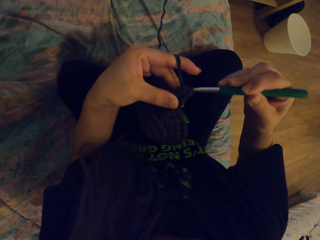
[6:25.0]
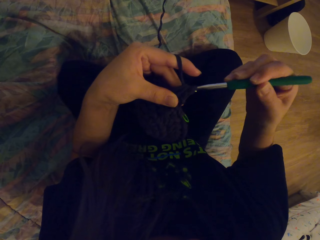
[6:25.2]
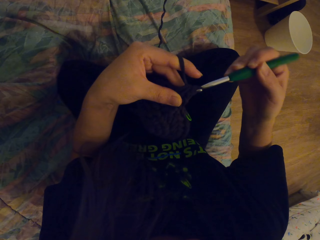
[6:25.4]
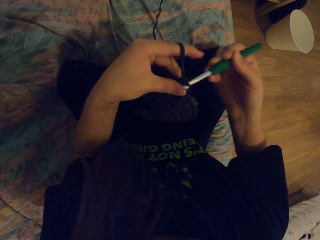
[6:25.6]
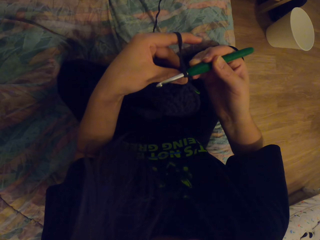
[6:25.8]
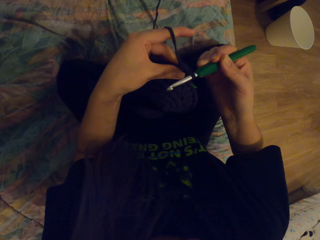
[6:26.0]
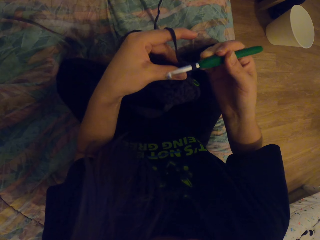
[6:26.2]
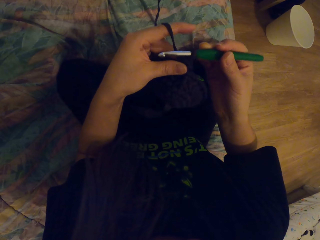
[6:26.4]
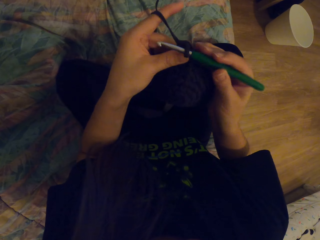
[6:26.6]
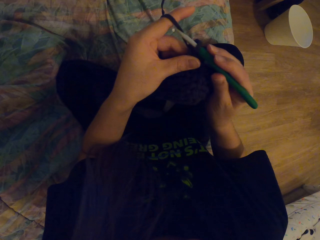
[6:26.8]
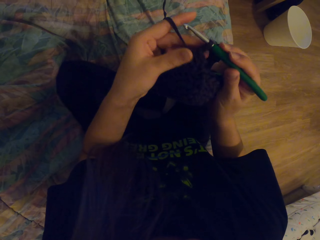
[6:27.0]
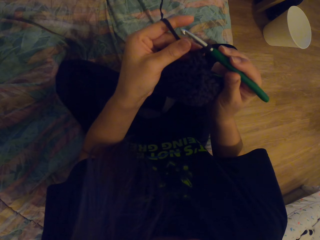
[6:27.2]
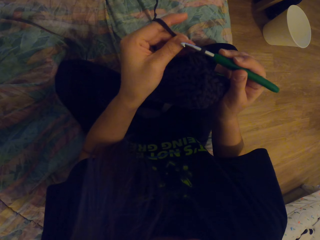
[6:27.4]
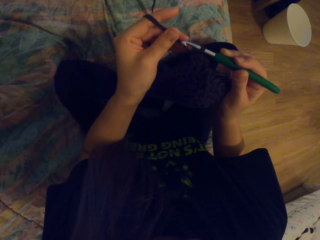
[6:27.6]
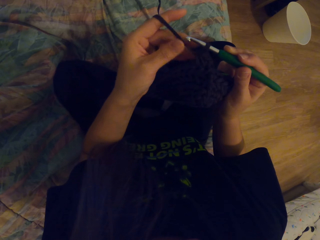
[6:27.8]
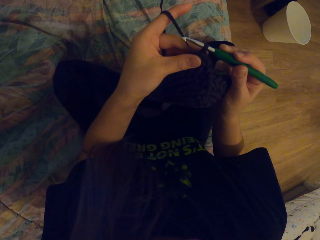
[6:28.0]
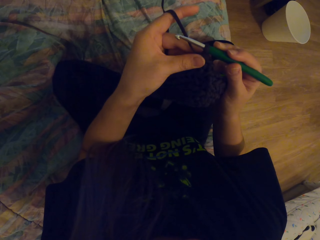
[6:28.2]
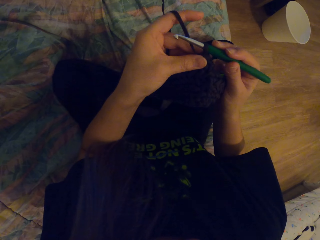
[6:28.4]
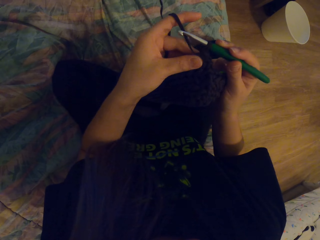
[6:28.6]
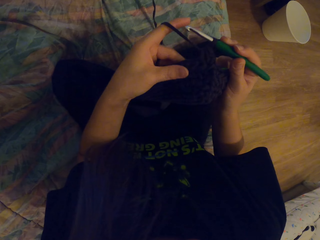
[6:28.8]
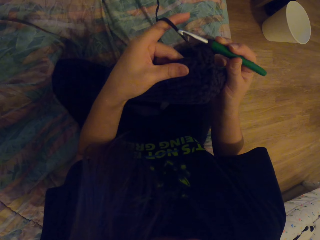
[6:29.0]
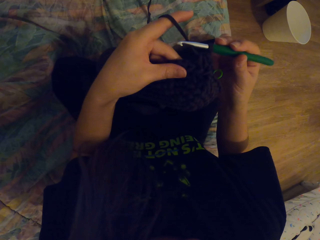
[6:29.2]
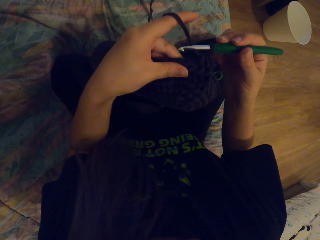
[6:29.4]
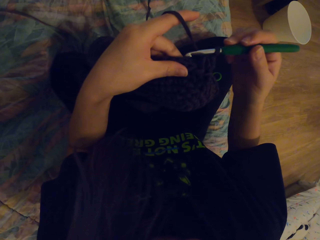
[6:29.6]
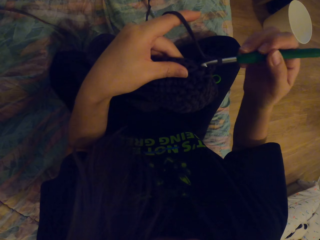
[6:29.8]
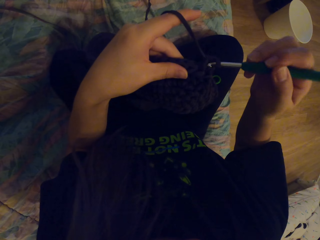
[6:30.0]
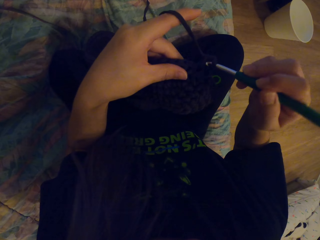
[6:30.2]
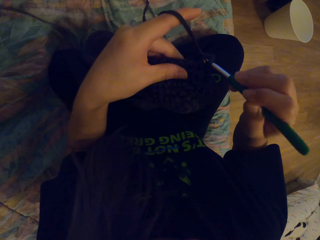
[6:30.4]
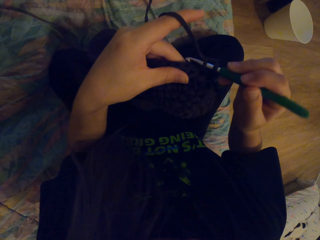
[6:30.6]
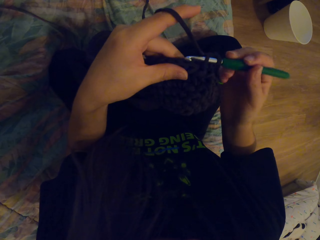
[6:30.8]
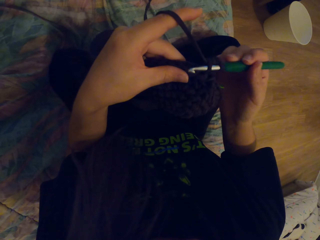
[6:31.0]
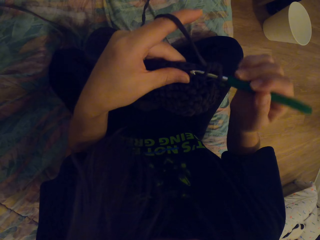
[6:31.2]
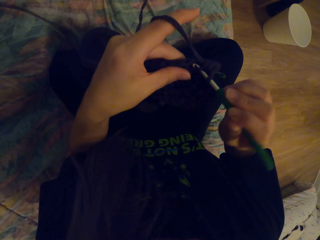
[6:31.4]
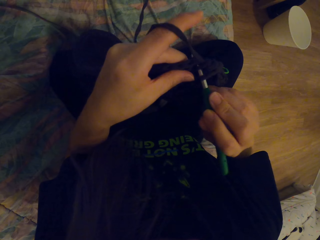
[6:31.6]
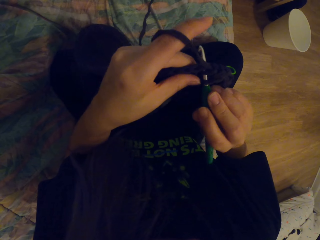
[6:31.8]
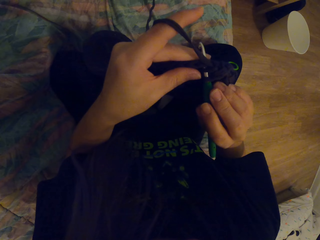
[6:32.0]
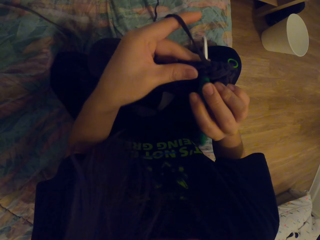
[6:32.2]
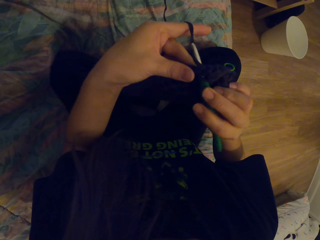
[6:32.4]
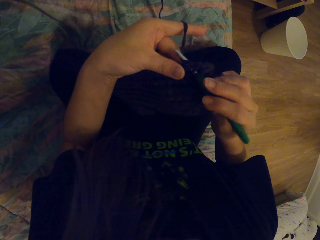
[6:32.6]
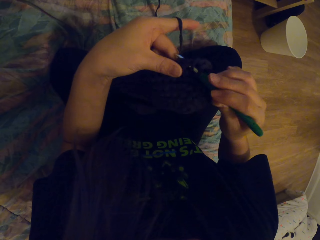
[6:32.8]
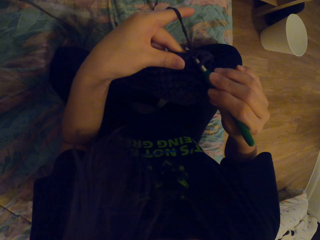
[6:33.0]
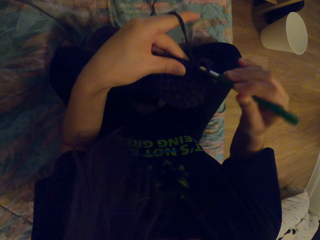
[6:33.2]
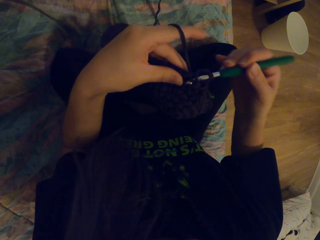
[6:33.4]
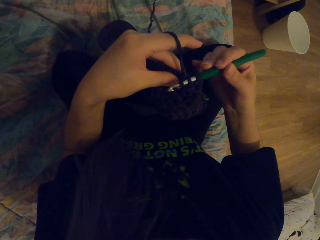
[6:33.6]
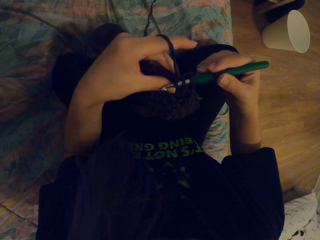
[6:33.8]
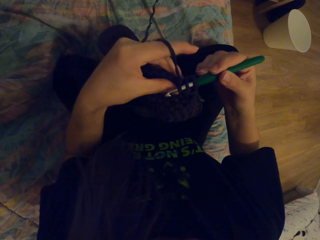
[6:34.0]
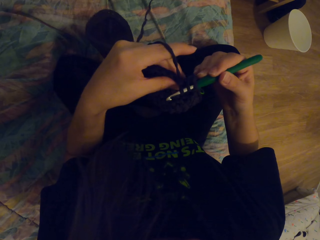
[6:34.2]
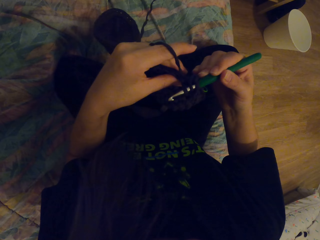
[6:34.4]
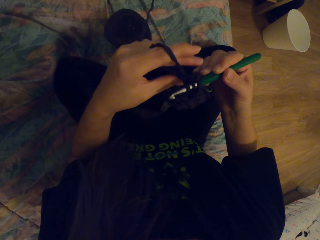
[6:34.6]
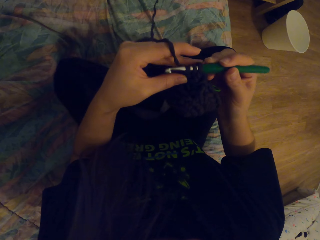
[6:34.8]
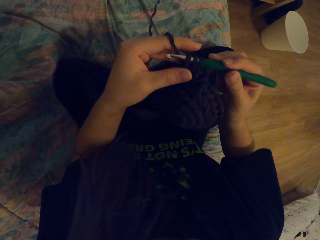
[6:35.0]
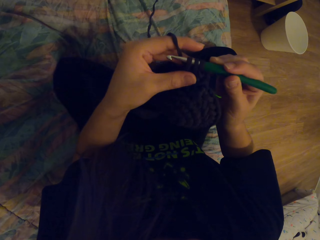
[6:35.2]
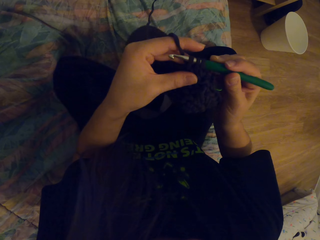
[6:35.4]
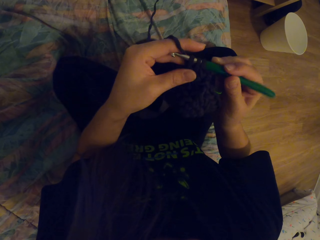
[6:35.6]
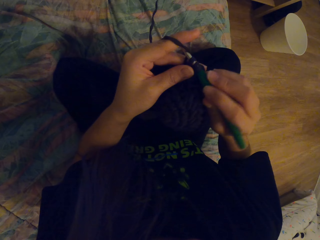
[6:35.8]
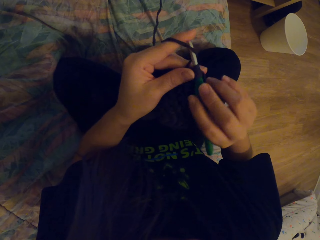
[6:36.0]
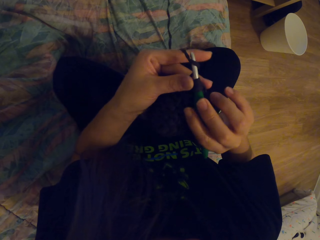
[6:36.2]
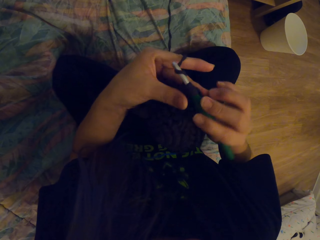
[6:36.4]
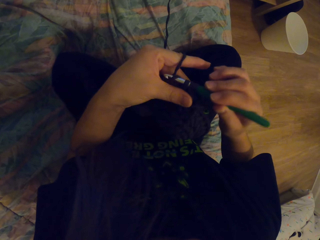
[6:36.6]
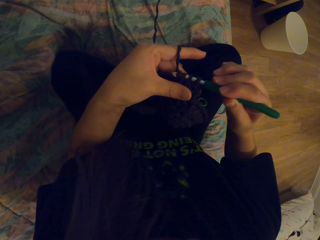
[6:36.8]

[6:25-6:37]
The camera wearer moves the fabric. They weave the fabric with the crochet.

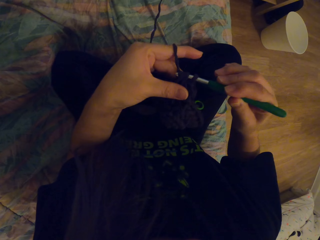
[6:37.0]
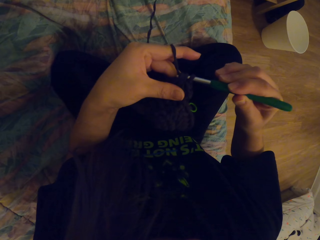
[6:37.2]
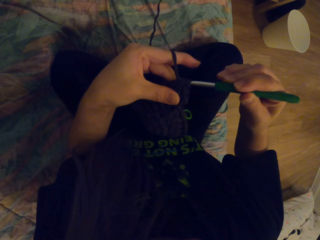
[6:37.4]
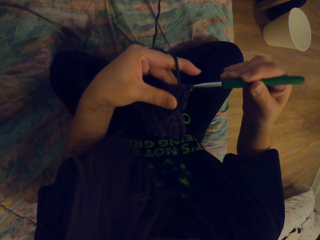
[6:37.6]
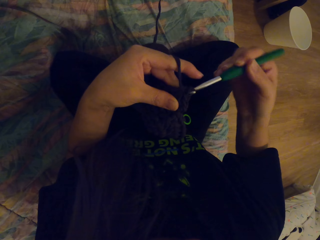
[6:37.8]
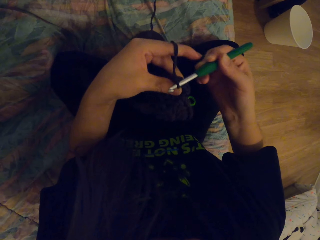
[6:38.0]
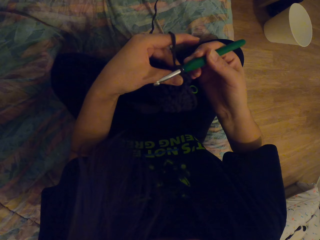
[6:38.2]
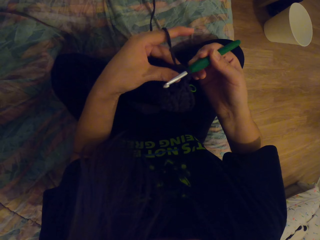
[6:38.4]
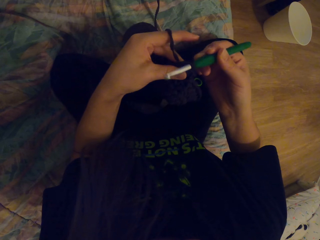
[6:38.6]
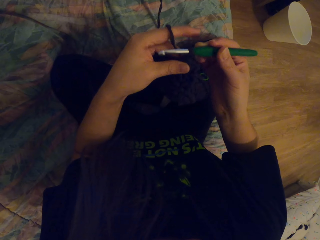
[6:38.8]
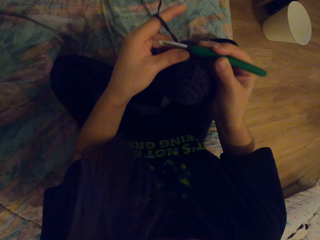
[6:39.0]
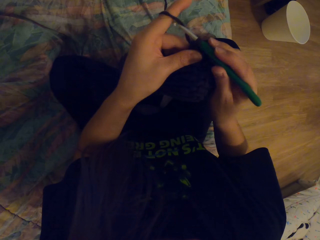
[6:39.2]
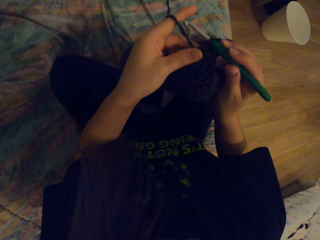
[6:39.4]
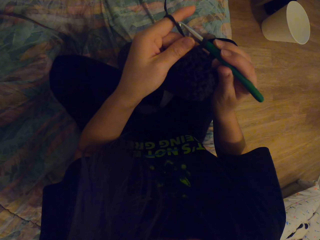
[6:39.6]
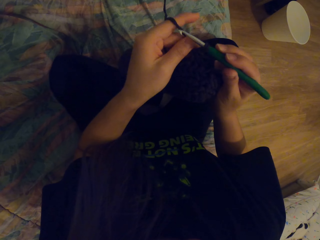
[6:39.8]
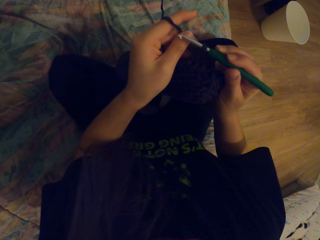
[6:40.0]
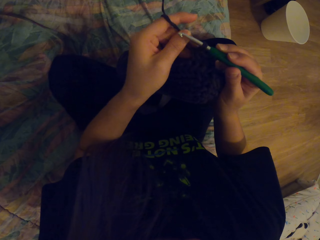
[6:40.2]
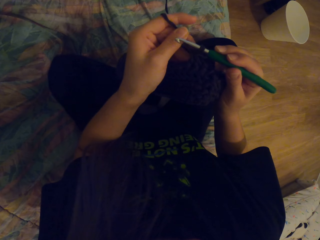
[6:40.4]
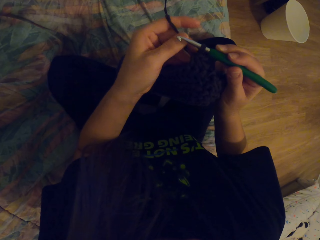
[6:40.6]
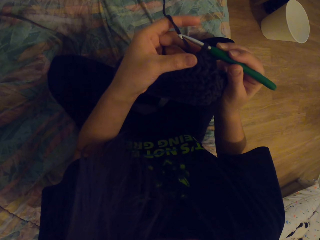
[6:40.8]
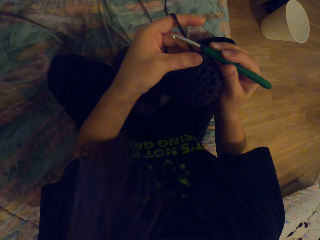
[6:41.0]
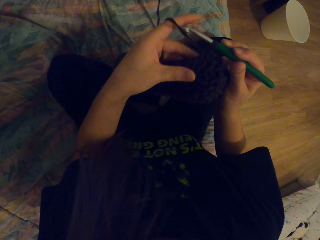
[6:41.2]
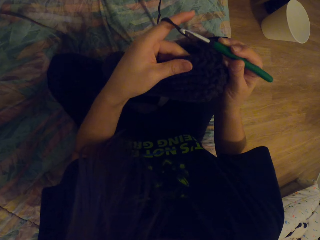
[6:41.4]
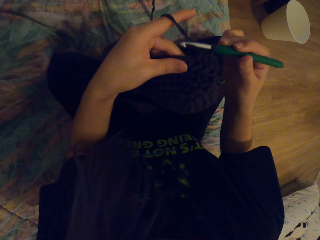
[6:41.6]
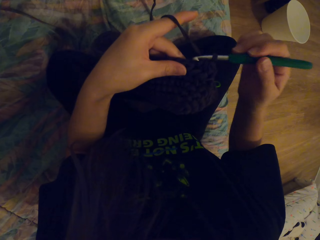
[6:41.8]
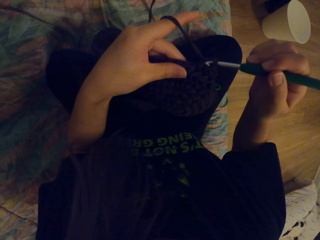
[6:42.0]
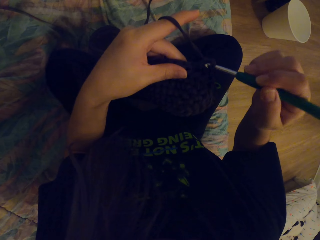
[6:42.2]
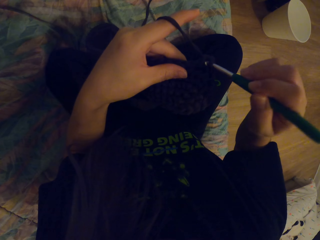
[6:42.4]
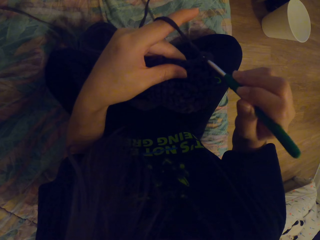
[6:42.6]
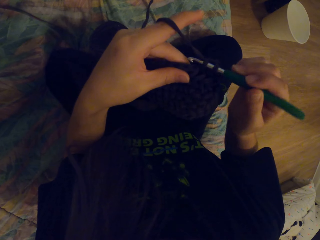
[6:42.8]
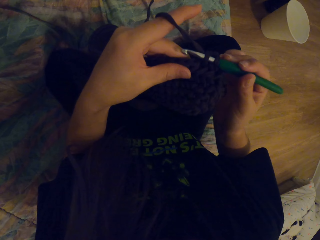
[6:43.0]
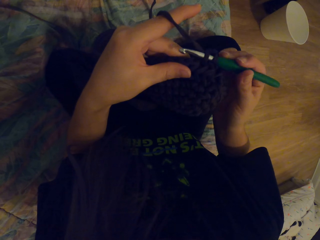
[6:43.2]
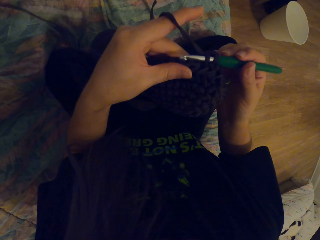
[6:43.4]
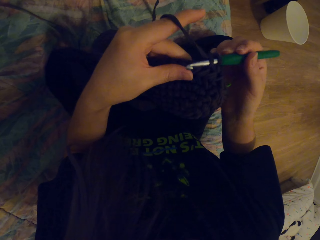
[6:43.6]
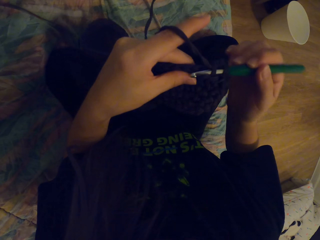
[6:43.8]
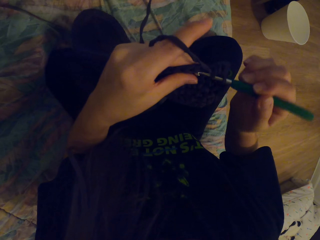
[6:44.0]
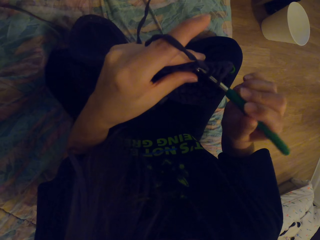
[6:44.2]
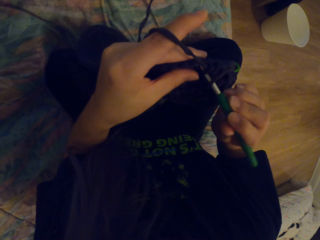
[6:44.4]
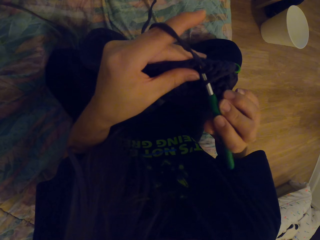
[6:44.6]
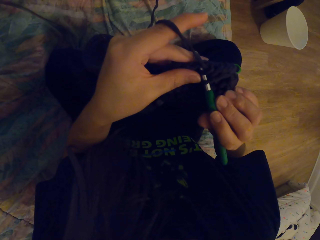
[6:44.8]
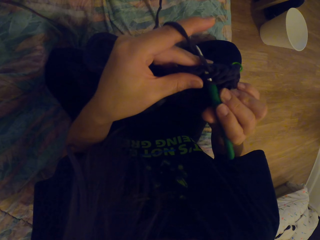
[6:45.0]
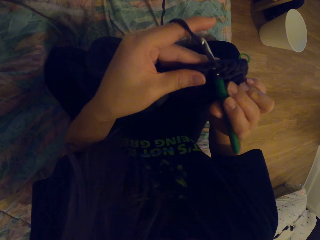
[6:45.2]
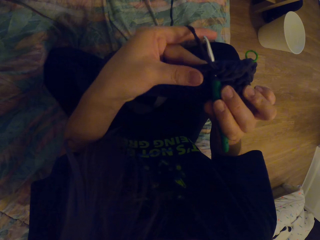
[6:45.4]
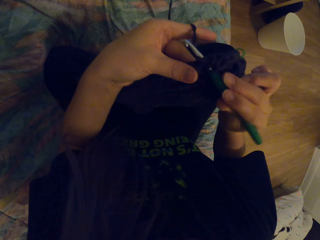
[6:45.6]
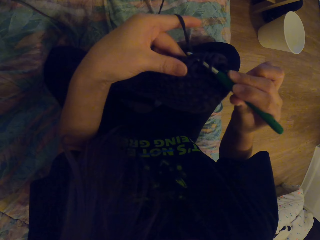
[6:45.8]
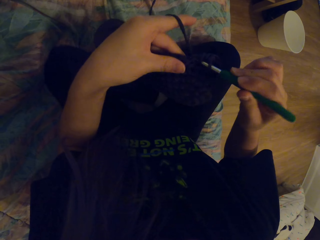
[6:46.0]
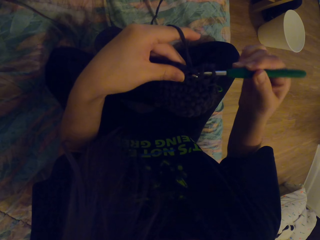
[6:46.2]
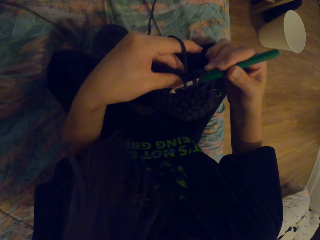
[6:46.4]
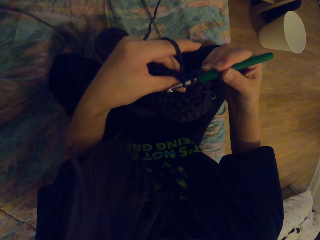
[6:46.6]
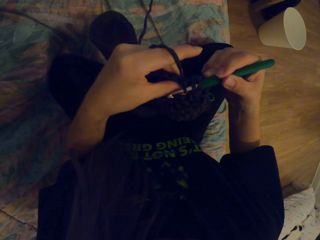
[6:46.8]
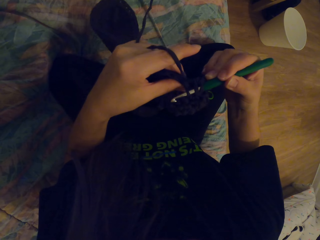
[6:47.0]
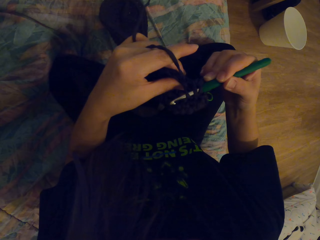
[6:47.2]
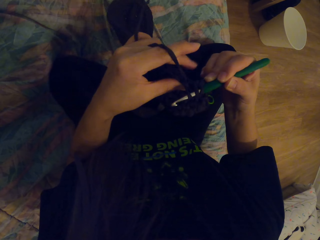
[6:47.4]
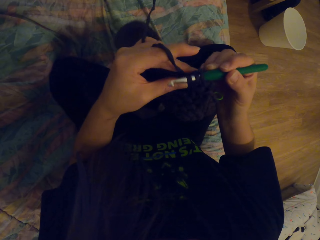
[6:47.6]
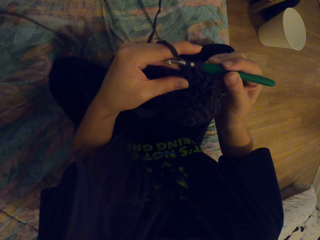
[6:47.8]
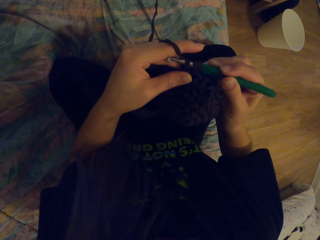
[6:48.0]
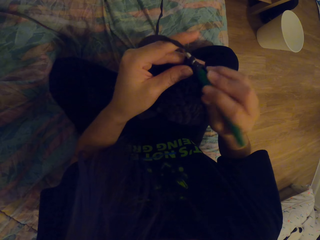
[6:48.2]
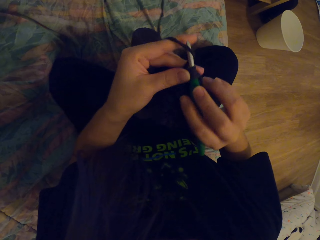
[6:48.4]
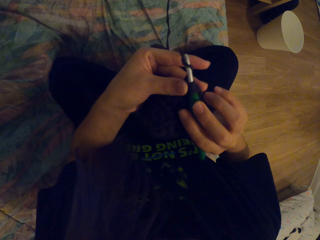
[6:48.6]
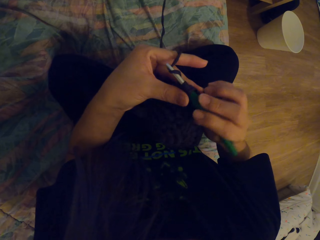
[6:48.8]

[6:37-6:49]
The camera wearer moves the fabric. They weave the fabric with the crochet.
